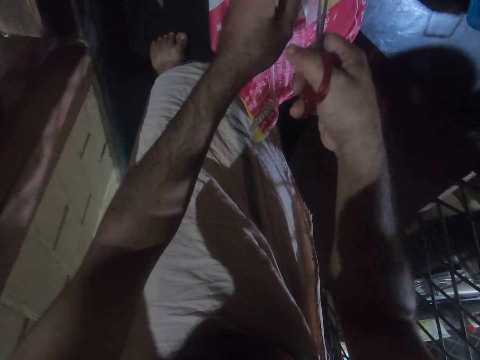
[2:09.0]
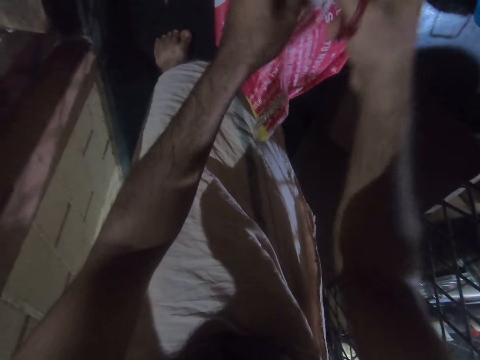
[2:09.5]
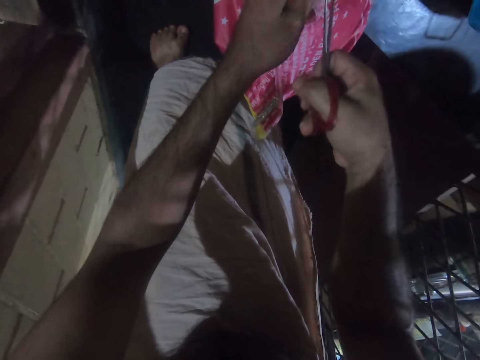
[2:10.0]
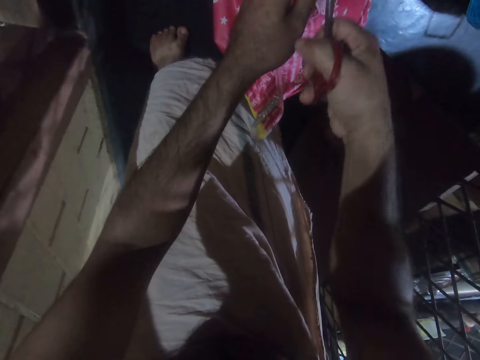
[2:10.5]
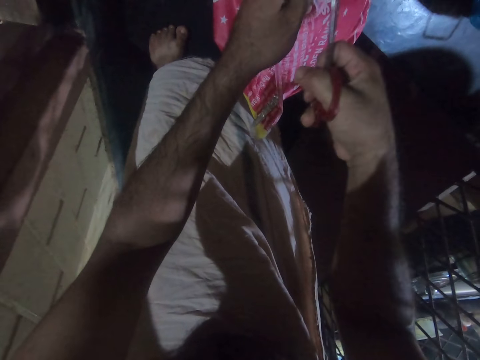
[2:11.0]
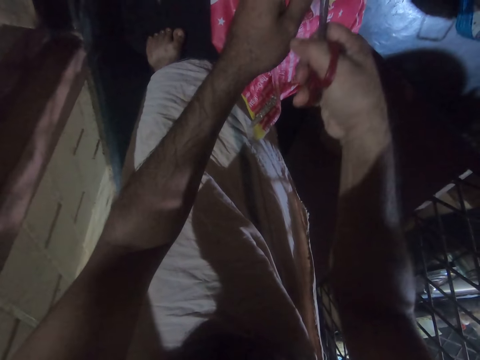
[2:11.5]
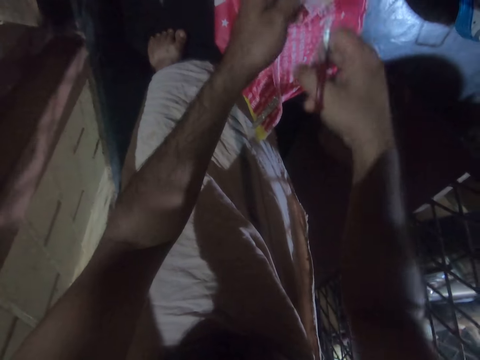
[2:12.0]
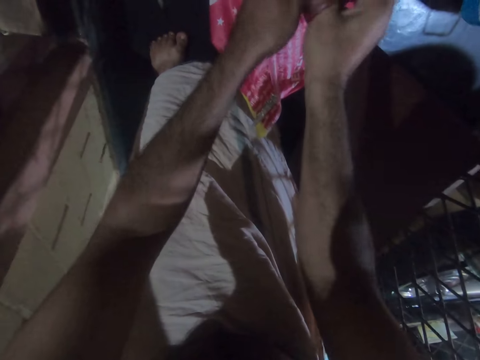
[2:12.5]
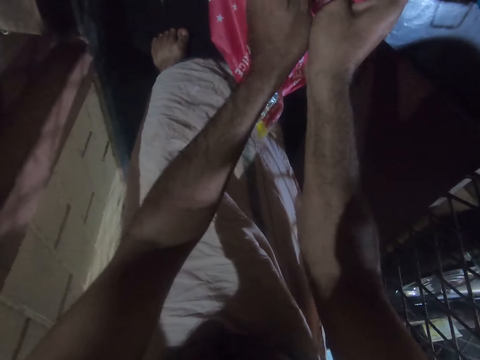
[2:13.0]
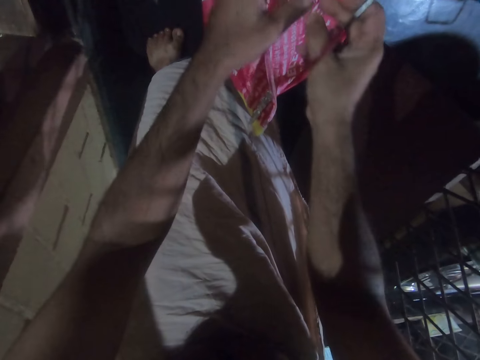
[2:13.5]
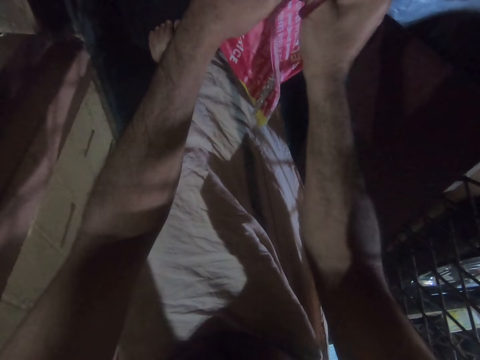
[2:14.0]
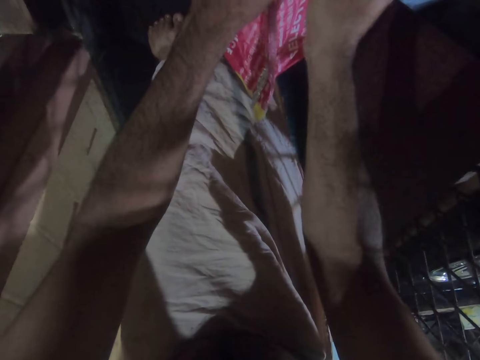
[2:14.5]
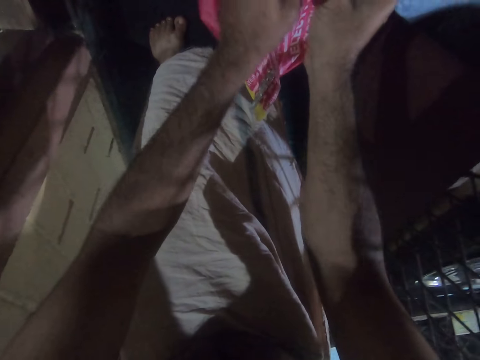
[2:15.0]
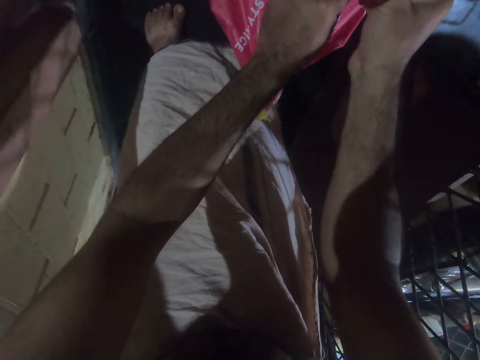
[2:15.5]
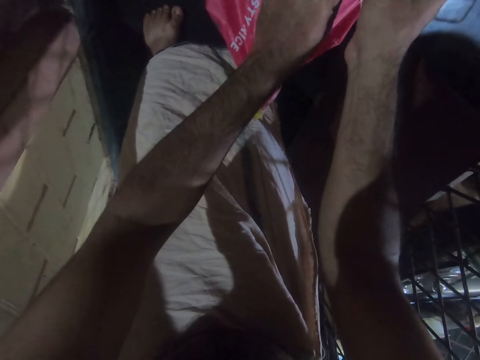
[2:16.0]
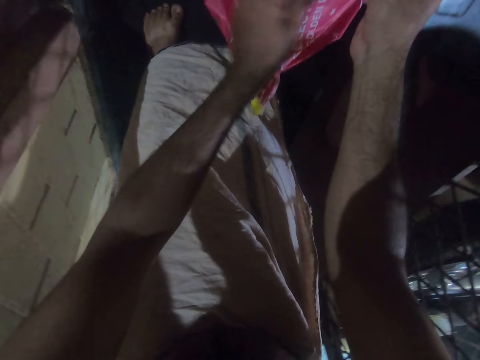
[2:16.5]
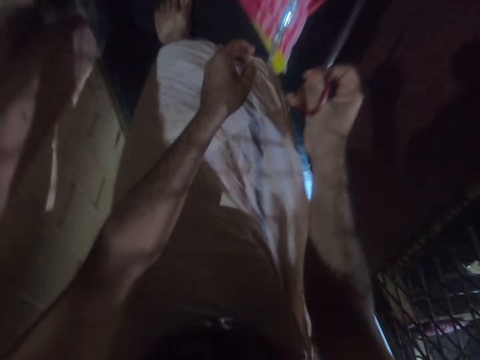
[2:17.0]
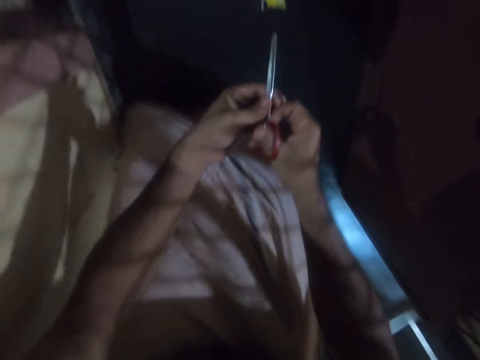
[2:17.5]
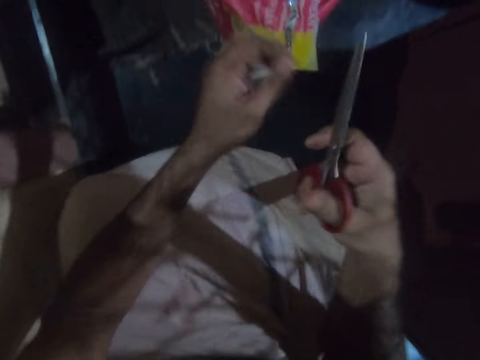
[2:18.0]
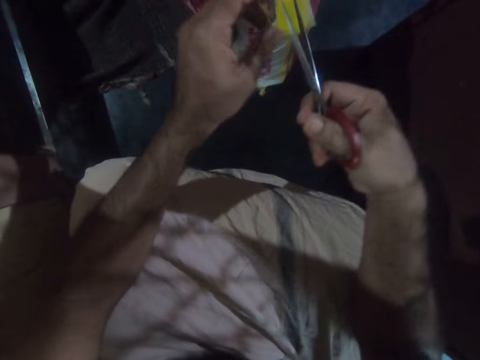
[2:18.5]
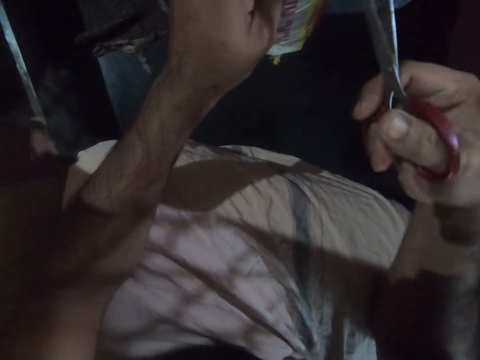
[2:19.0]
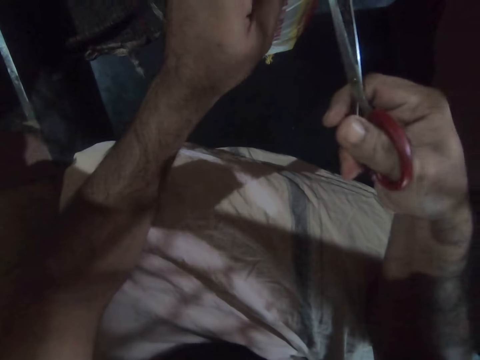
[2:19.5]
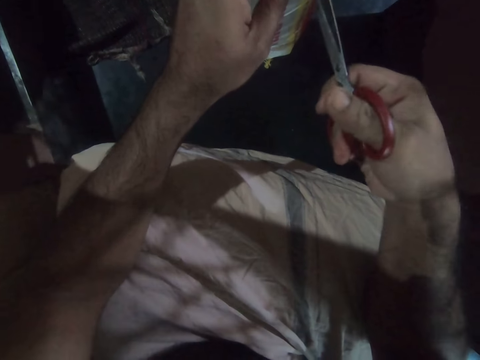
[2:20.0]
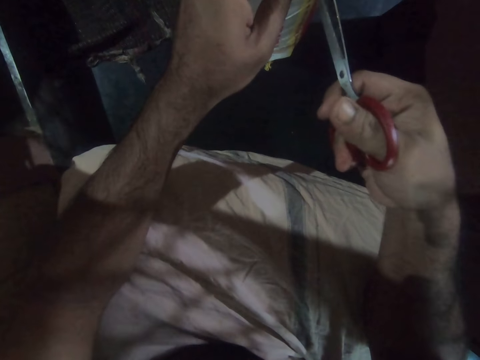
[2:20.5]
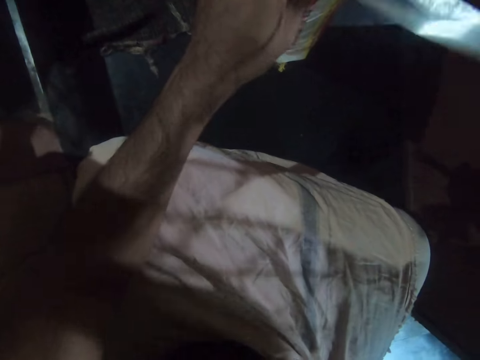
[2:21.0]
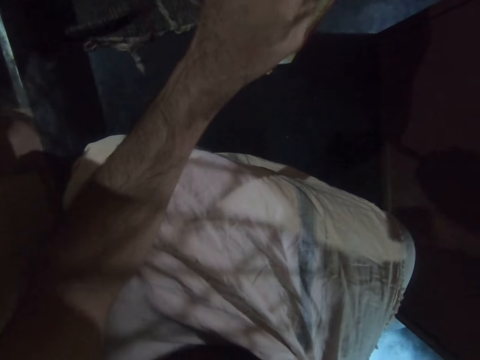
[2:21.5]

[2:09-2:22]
The camera wearer opens the sack with his hands. He cuts the thread with the scissors.

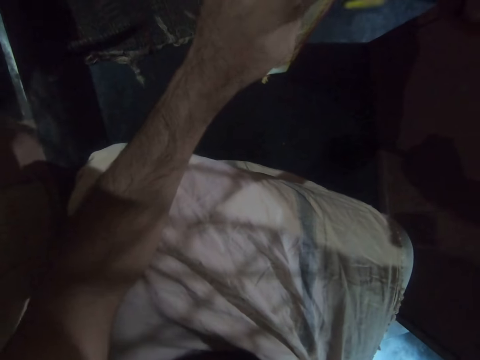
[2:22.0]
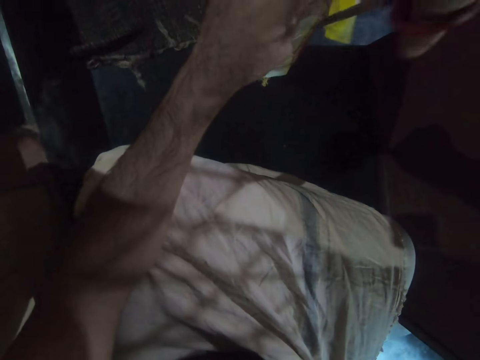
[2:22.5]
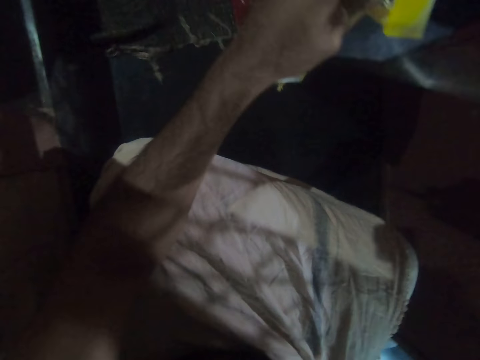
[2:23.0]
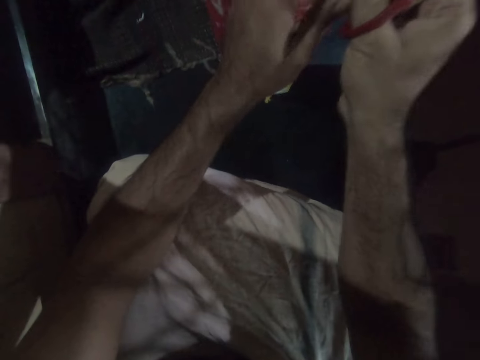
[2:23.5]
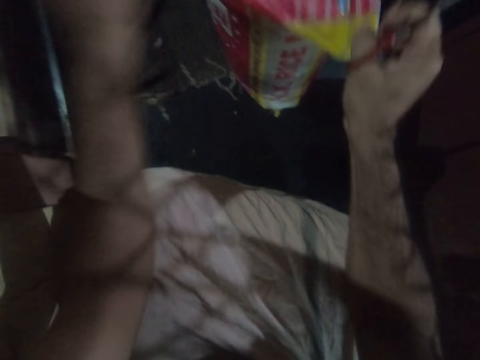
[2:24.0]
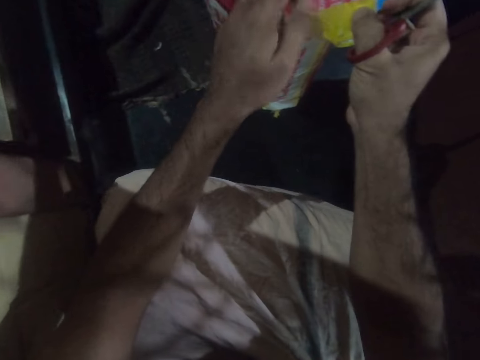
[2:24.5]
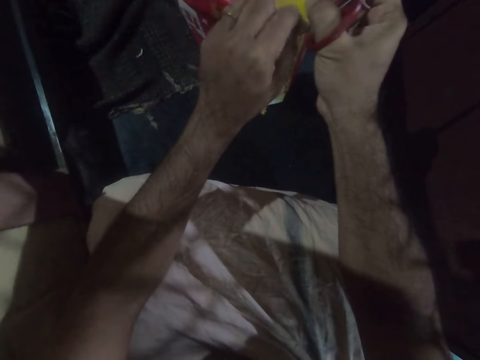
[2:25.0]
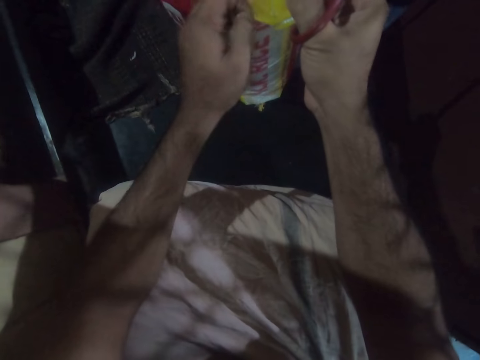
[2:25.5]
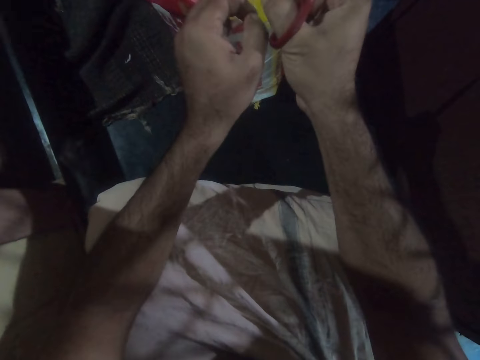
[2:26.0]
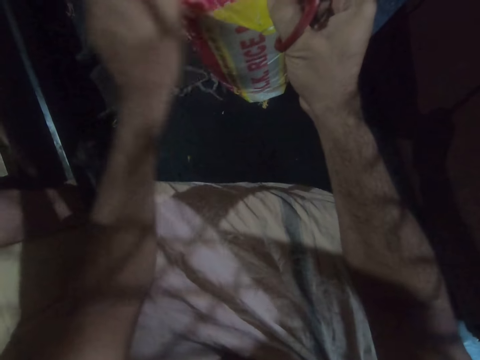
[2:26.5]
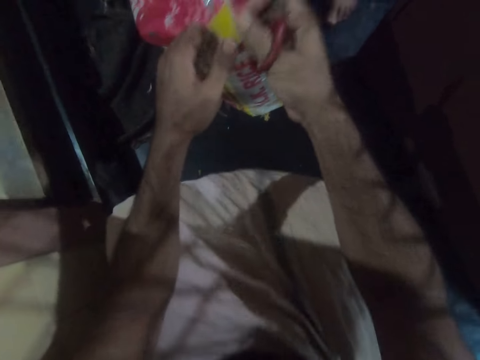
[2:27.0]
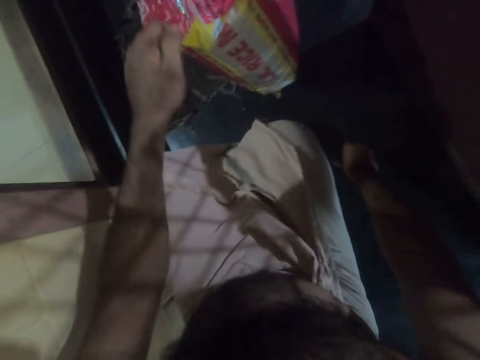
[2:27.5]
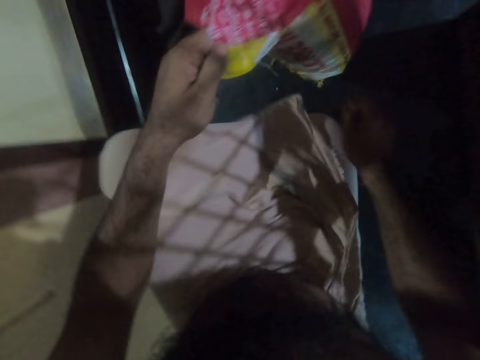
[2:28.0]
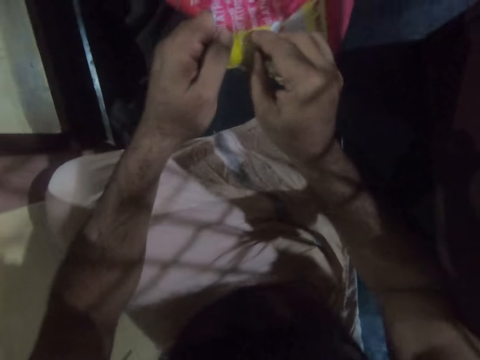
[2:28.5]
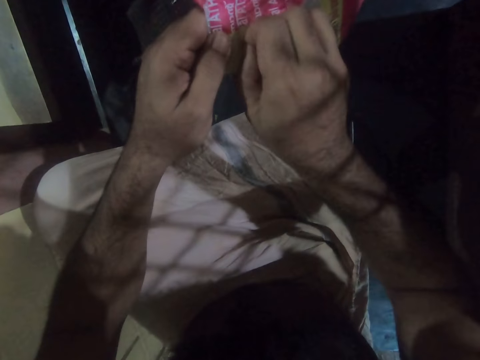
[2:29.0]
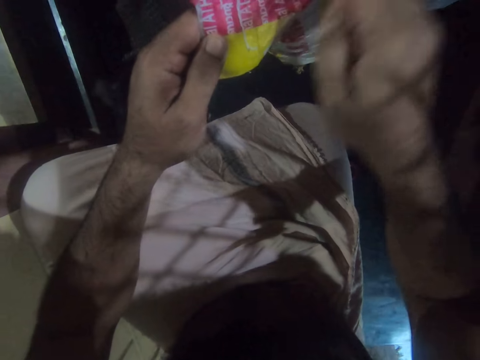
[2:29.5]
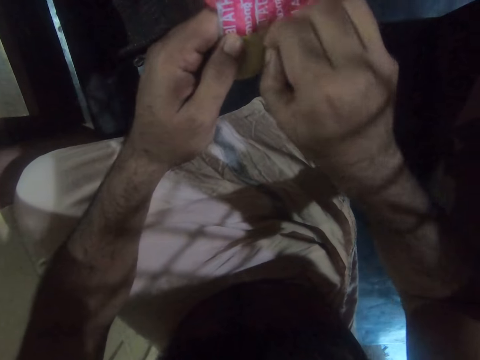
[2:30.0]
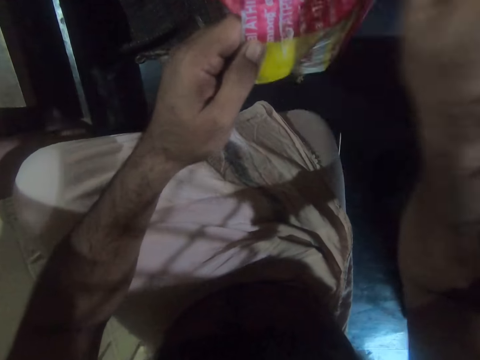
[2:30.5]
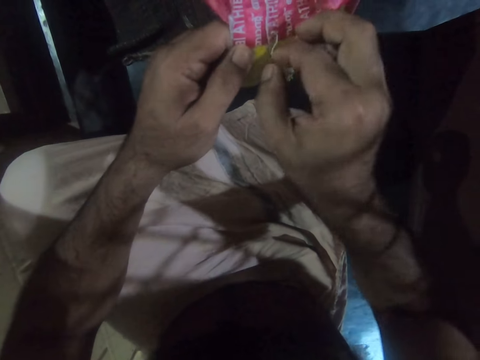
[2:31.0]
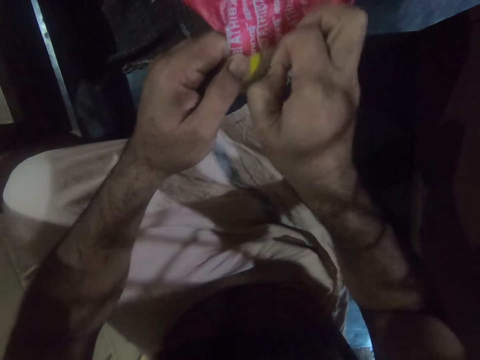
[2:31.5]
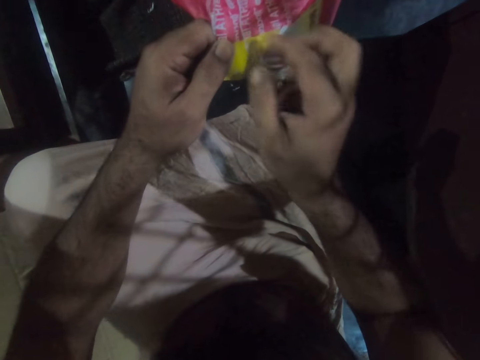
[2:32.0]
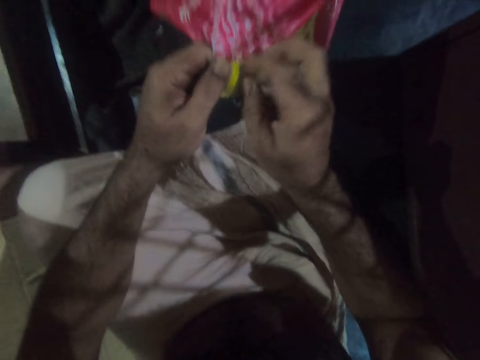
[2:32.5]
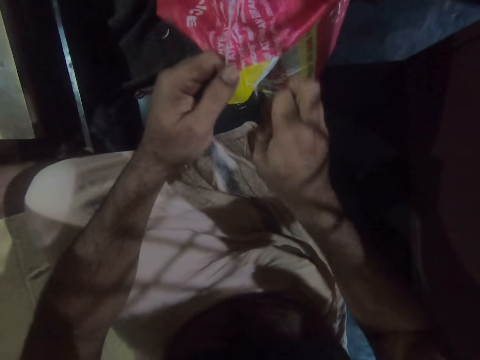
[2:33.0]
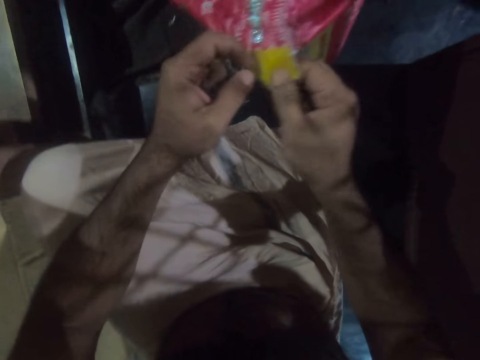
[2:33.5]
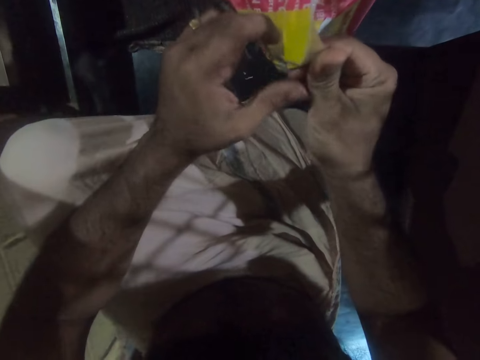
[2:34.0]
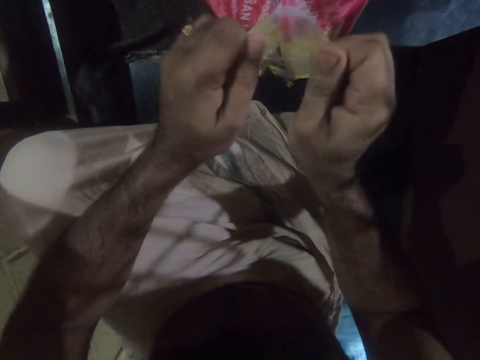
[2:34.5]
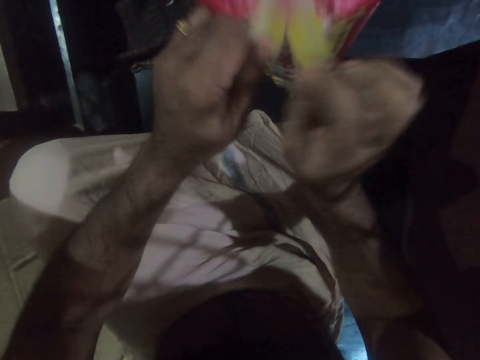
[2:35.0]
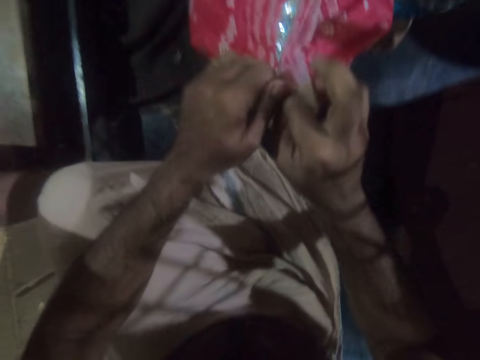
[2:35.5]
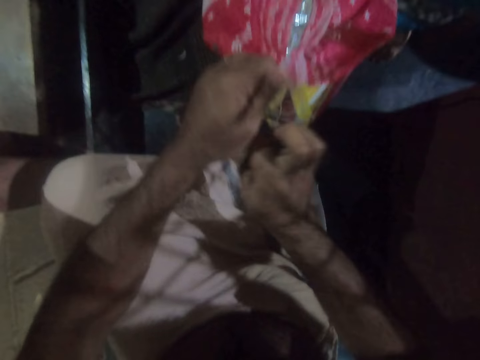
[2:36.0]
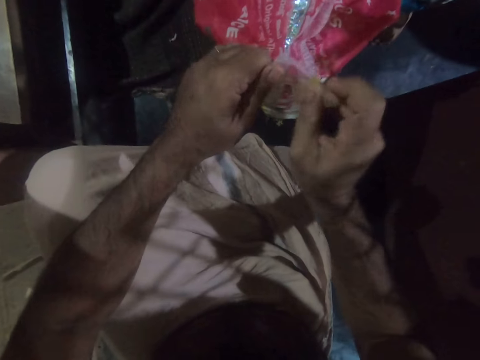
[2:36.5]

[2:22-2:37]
The camera wearer pulls the thread with his hand. He puts the scissors on the floor. He pulls the thread with his hand. He chops the sack with the scissors.
